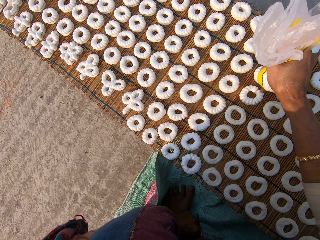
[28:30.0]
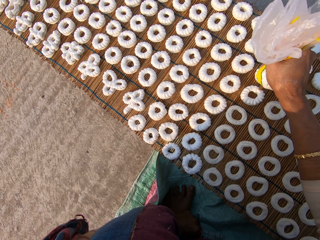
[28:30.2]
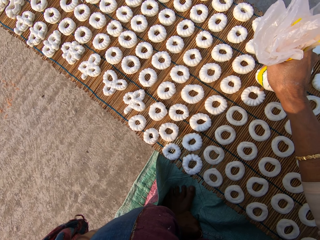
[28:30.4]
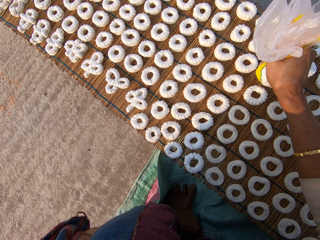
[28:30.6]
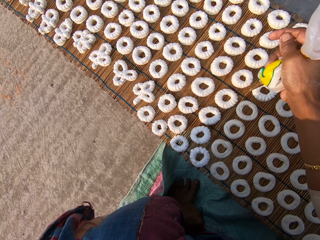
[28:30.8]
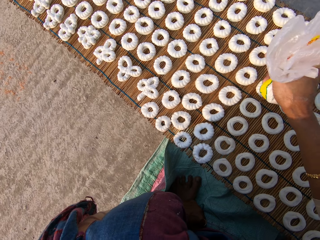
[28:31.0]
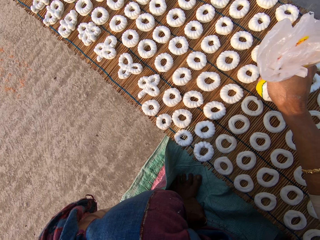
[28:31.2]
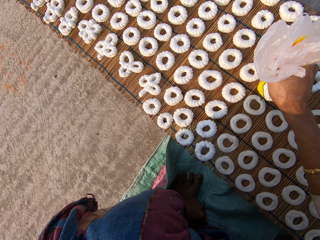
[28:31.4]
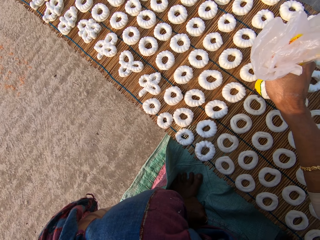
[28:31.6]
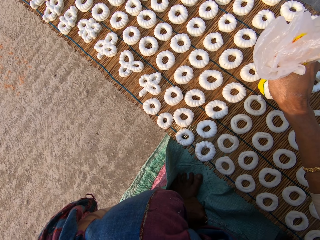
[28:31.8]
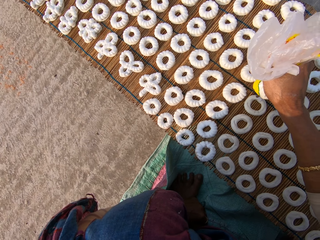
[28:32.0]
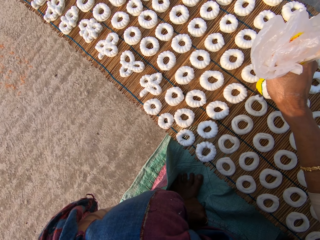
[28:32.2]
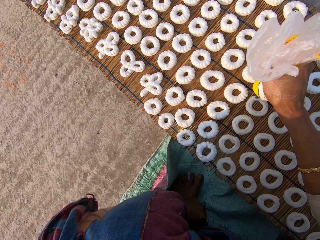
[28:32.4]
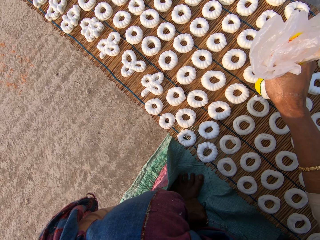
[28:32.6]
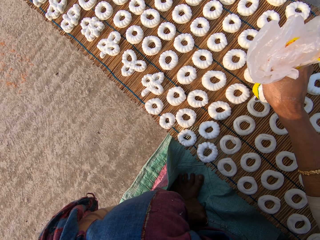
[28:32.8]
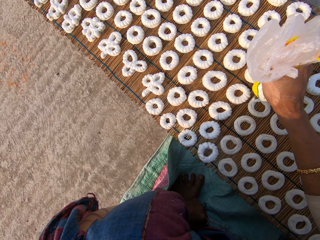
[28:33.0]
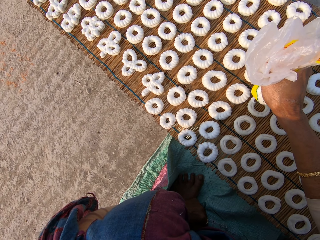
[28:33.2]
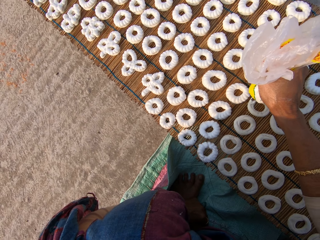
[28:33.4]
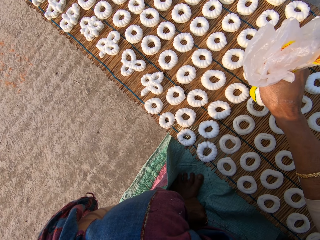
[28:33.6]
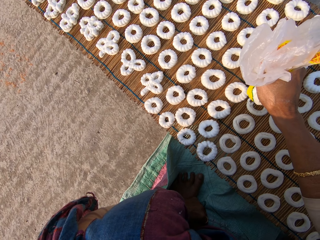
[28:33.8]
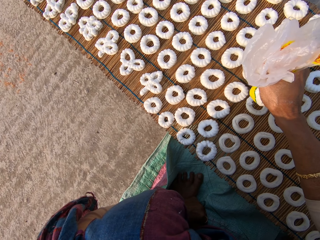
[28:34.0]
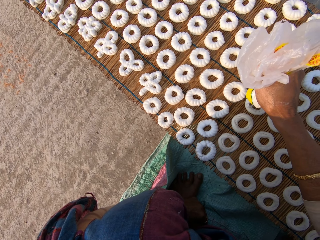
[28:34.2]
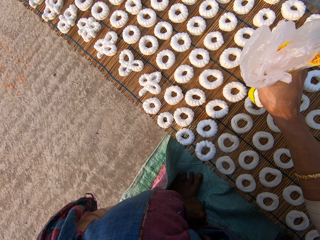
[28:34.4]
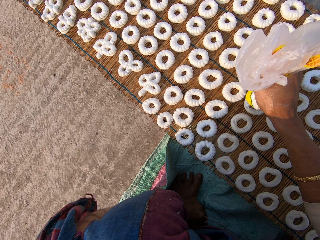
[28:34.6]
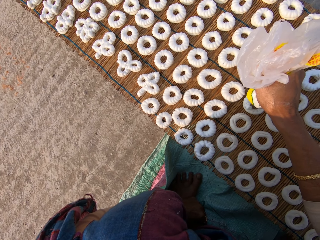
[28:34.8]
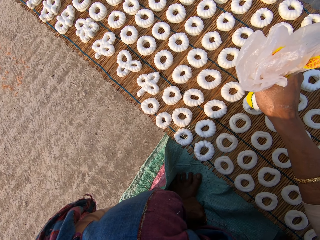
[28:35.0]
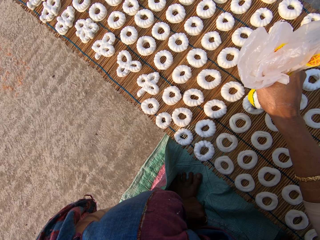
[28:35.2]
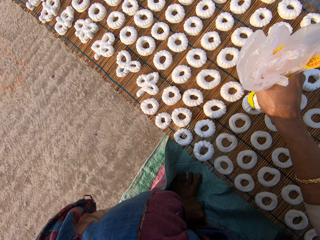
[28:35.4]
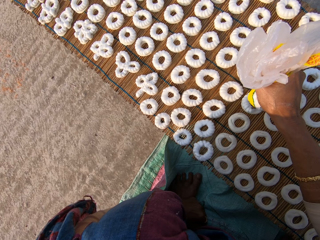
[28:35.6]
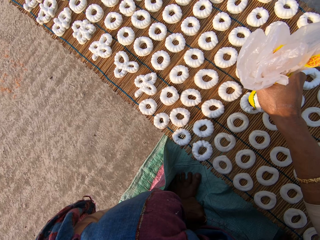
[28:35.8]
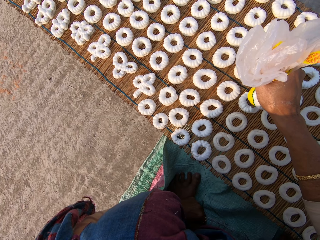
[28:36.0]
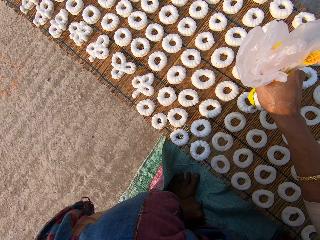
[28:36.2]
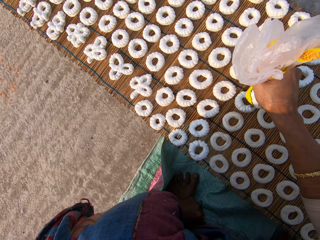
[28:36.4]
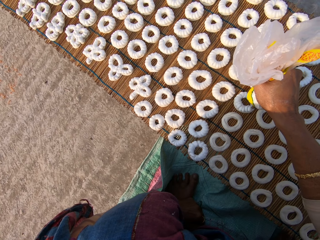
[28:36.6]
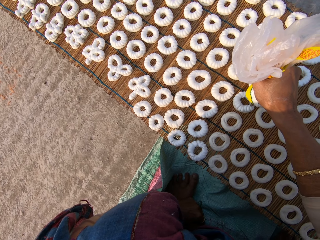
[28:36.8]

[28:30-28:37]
The camera wearer applies flour paste from the plastic bag on another dough on the mat.

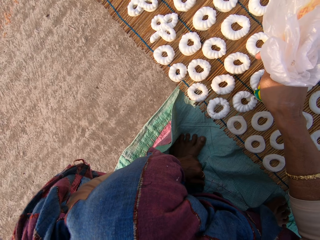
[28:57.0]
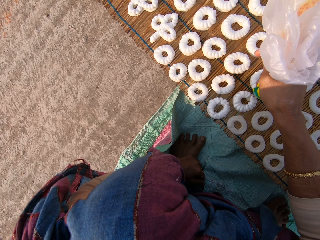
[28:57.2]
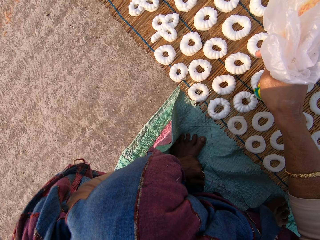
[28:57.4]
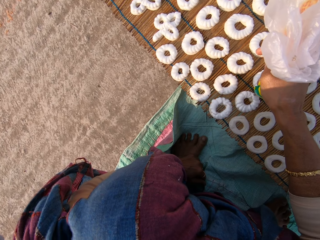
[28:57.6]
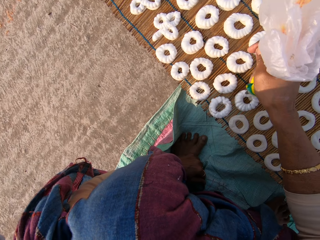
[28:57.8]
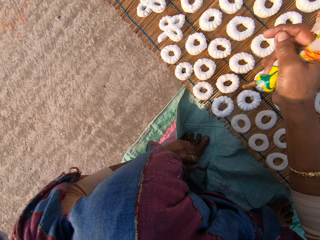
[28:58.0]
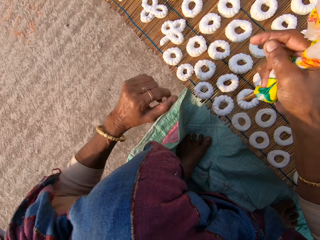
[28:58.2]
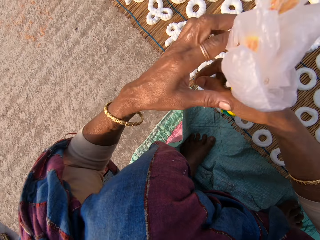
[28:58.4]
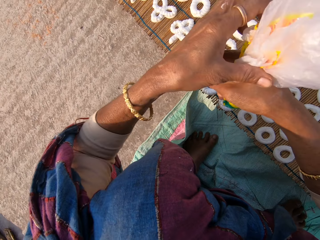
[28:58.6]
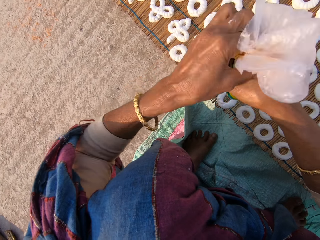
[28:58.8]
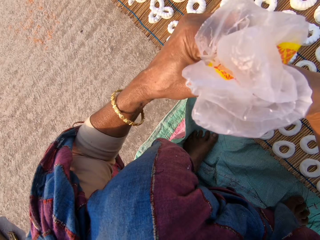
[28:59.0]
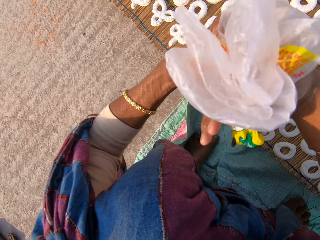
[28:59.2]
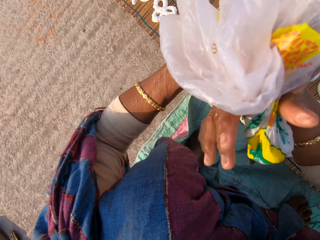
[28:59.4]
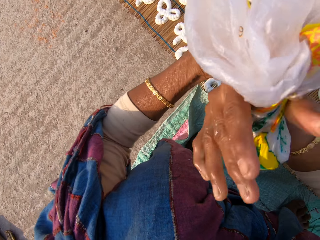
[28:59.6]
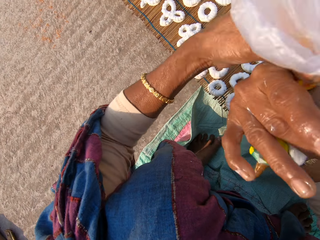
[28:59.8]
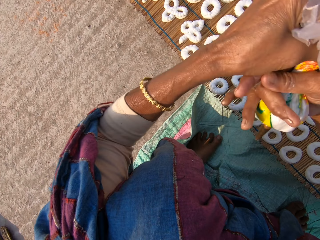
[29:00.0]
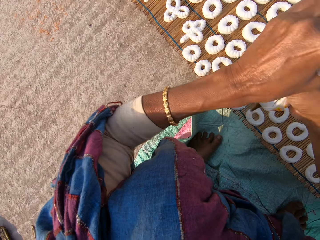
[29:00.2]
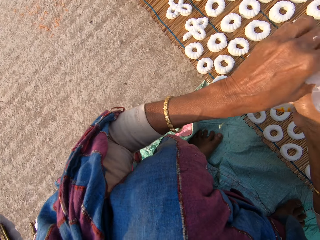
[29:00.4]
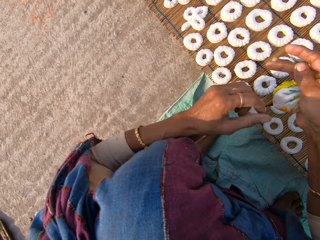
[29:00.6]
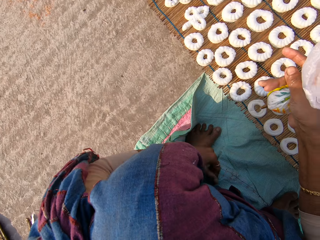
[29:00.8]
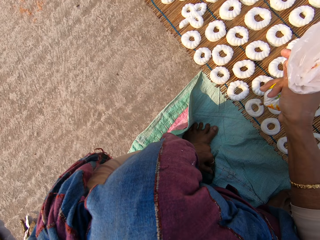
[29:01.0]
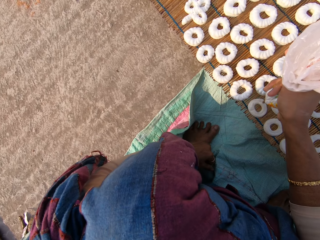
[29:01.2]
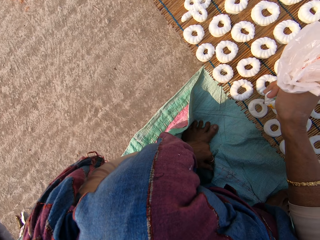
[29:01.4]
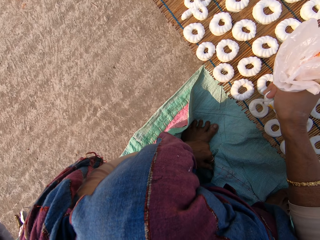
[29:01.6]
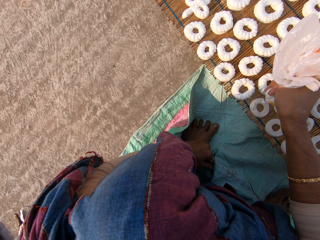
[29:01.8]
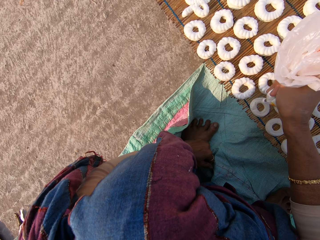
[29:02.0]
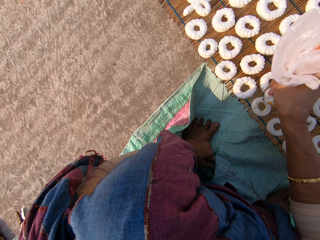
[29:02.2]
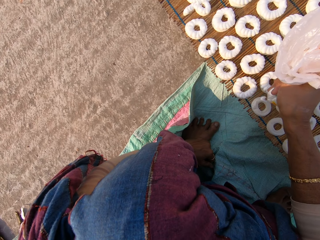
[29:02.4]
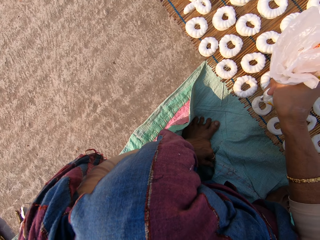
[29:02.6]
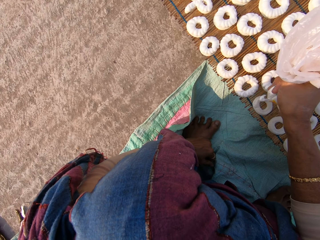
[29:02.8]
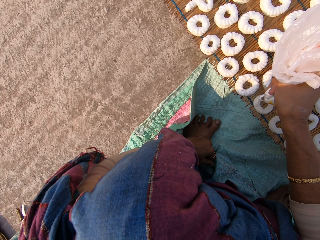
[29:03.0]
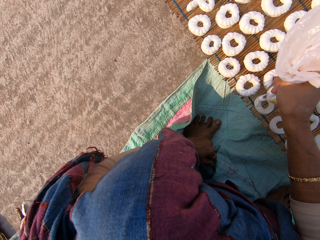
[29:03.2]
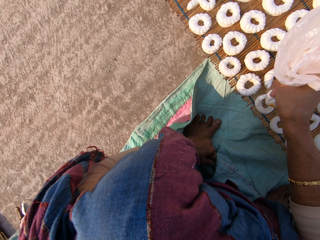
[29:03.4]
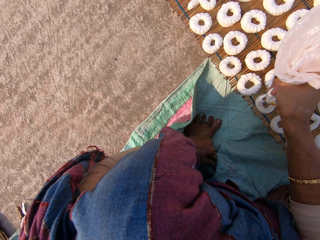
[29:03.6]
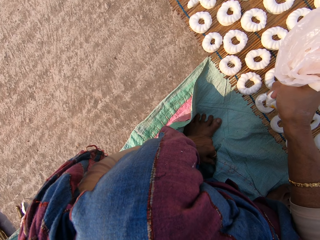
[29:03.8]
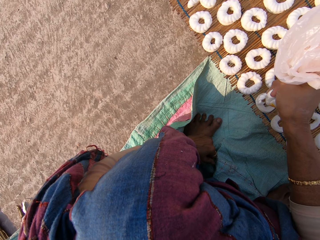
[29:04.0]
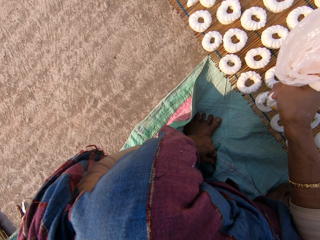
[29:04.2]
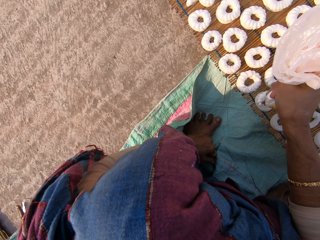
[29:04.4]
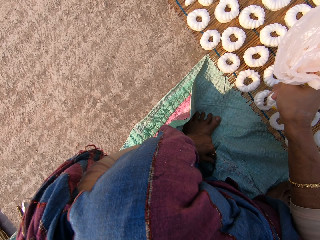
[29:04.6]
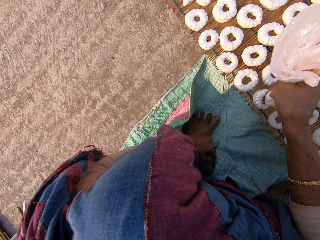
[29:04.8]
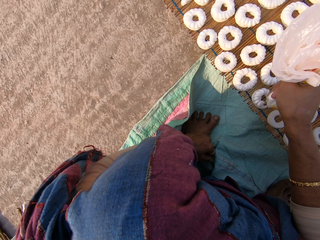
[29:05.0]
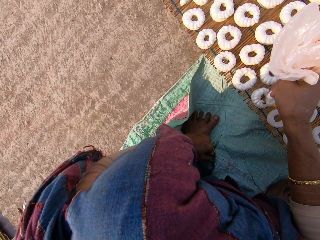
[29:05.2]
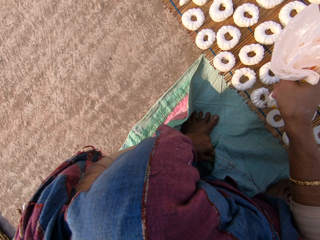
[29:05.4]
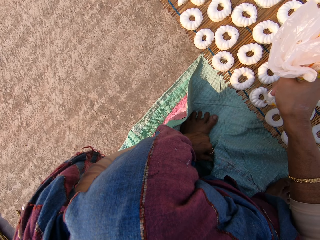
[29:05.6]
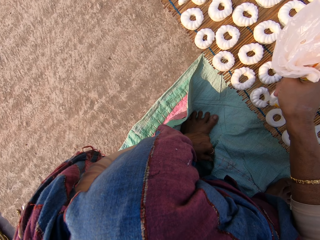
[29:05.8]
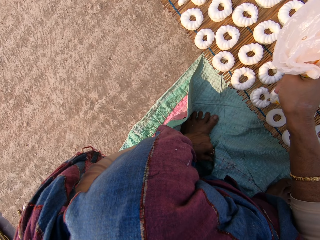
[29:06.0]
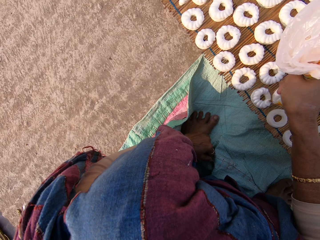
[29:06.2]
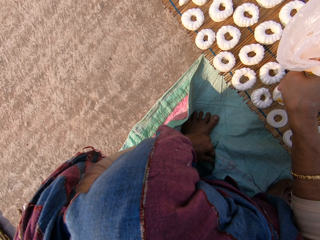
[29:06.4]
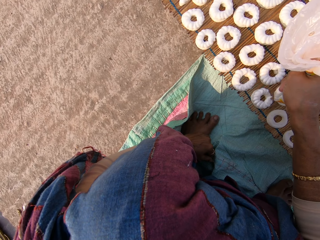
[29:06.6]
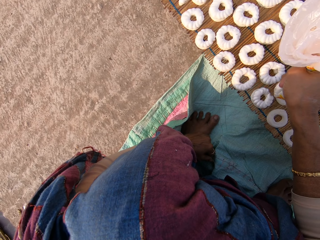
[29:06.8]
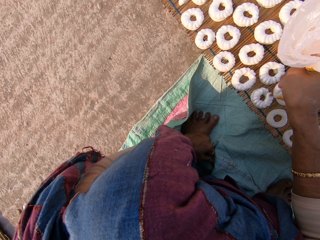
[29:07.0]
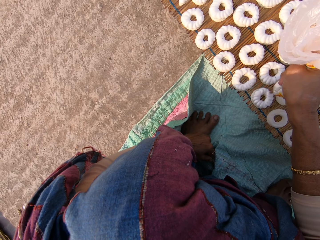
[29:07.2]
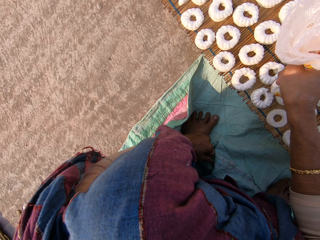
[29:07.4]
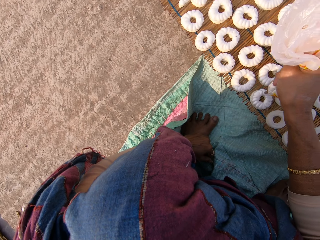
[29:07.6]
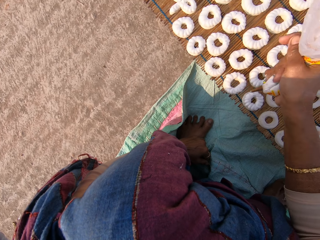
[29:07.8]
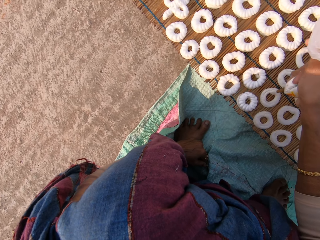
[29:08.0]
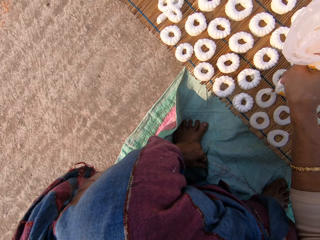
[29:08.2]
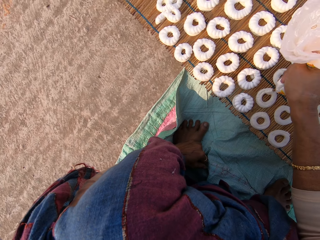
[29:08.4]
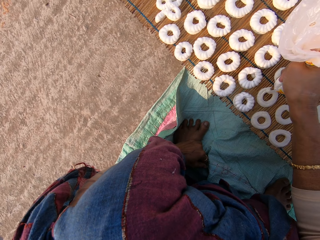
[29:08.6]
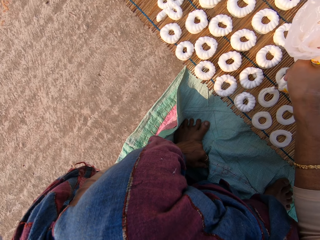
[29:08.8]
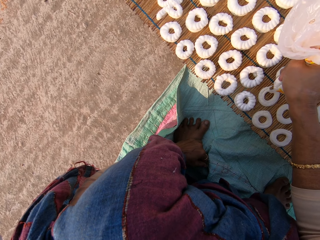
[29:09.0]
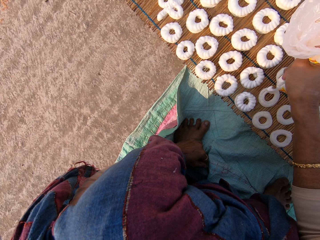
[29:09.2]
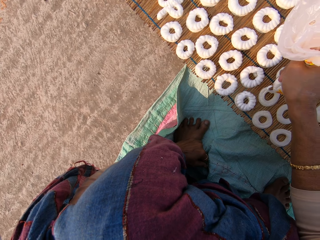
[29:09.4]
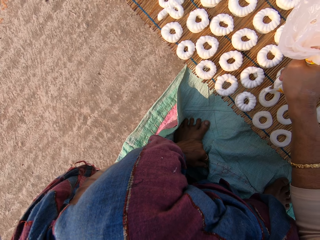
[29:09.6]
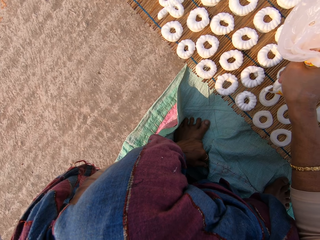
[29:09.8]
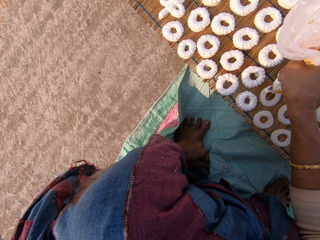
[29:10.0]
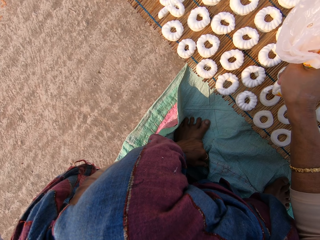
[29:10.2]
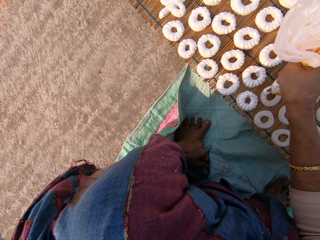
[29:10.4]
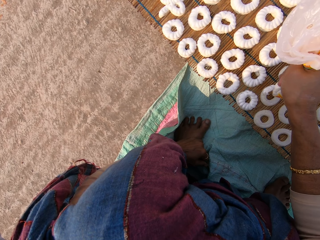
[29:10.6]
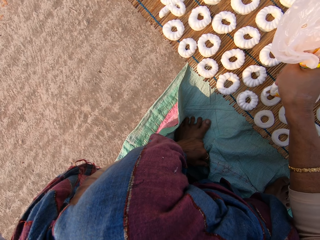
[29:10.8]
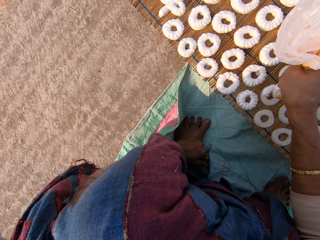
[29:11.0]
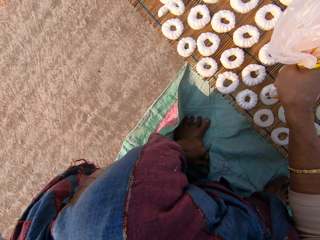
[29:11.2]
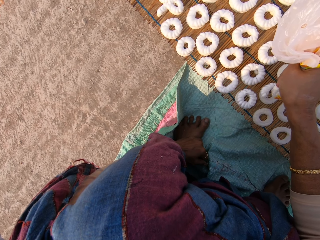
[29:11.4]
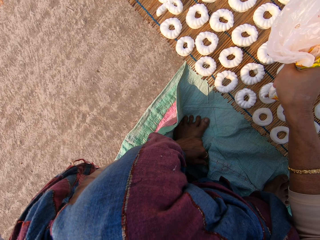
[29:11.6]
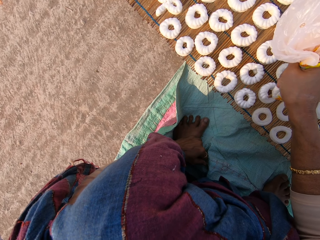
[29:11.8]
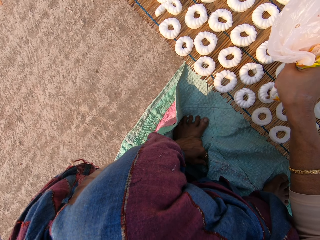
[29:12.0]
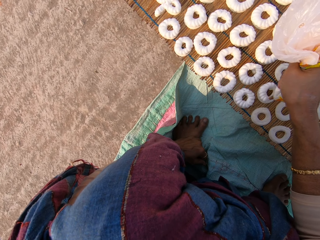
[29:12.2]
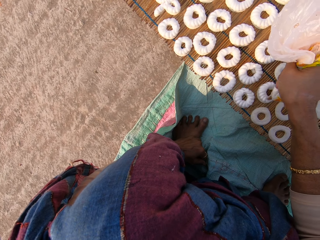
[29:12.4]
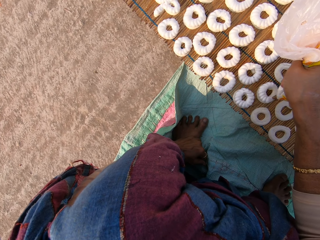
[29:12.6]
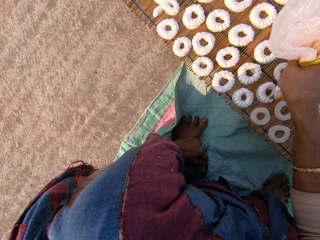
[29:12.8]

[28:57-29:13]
The camera wearer tightens the plastic bag. They apply flour paste from the plastic bag on another dough on the mat. They apply flour paste from the plastic bag on another dough on the mat again.
